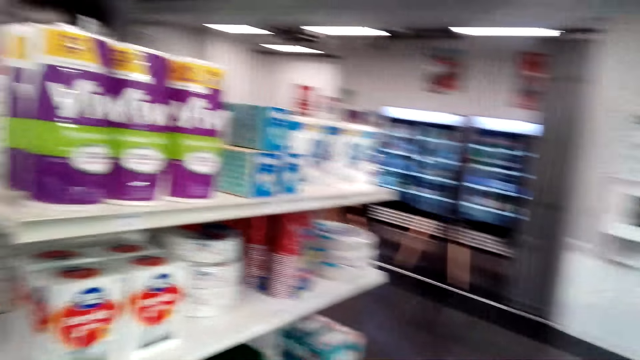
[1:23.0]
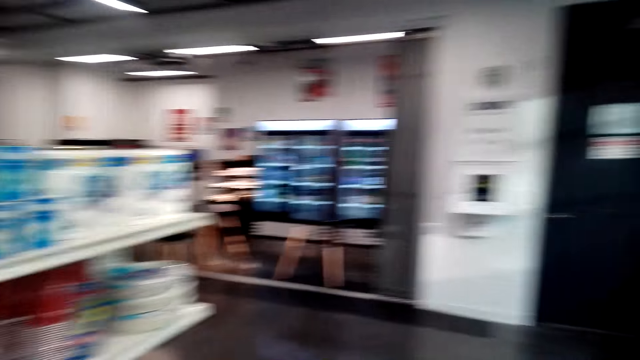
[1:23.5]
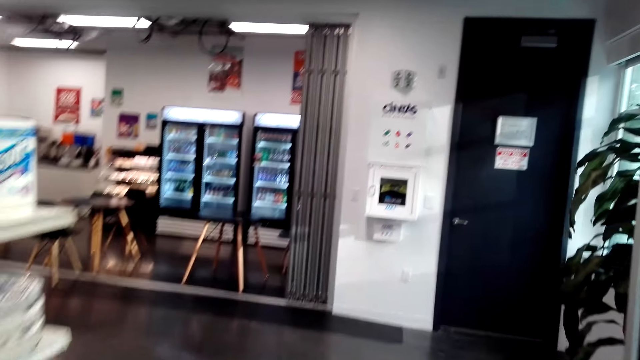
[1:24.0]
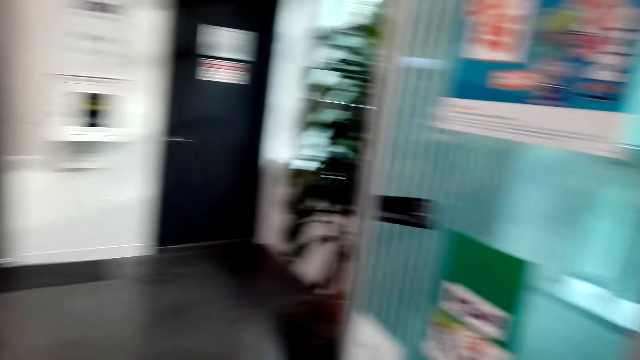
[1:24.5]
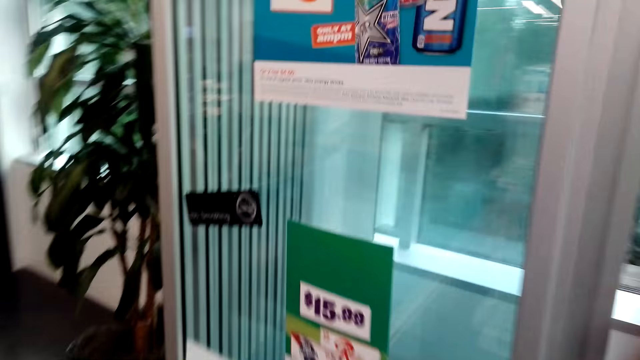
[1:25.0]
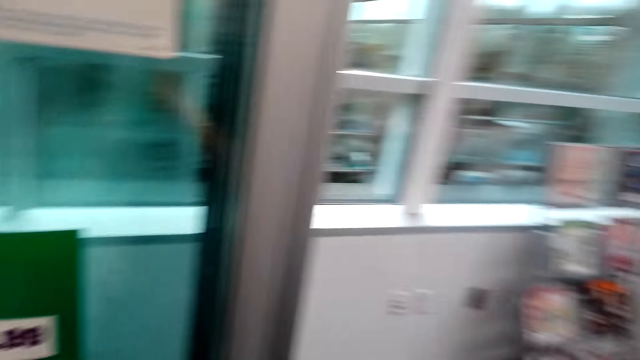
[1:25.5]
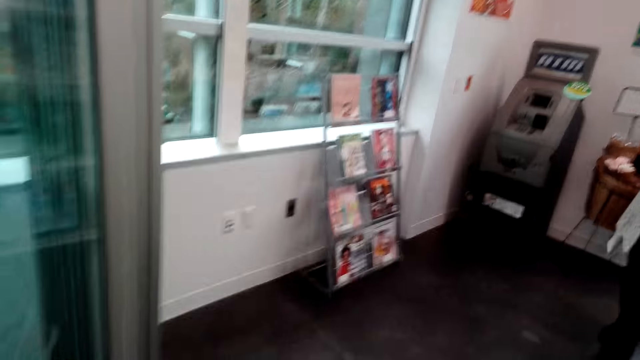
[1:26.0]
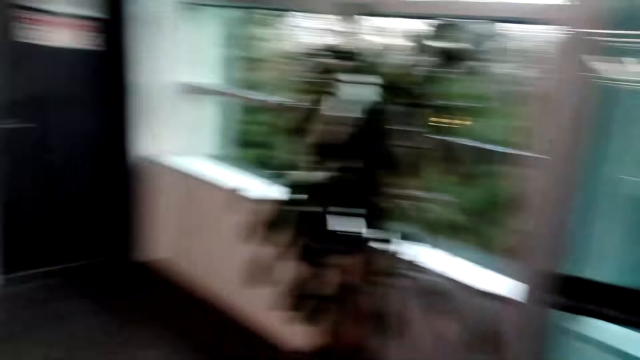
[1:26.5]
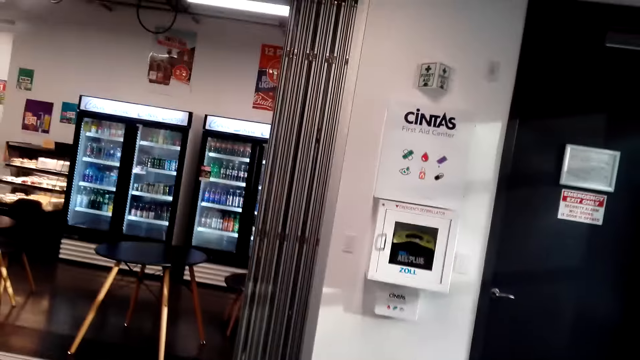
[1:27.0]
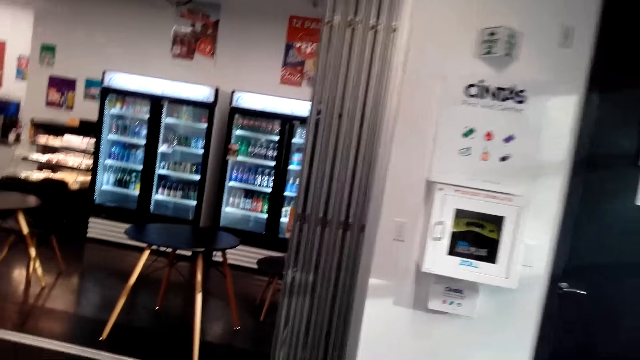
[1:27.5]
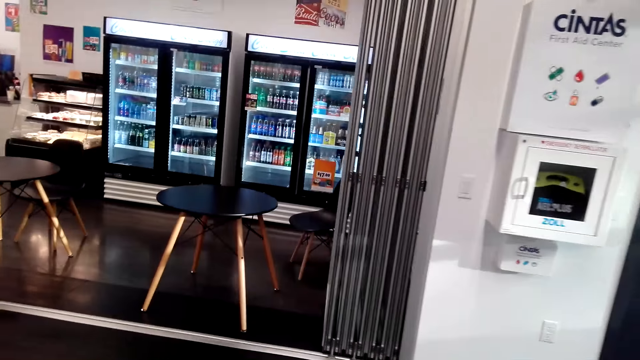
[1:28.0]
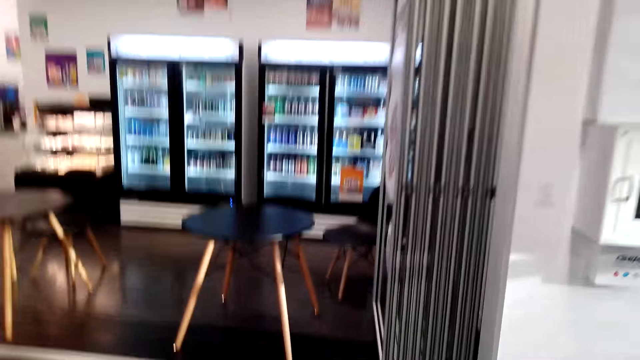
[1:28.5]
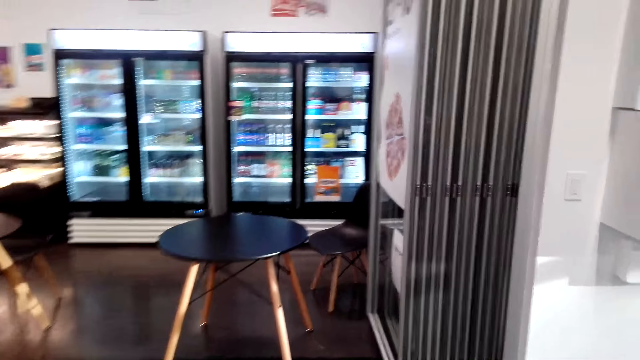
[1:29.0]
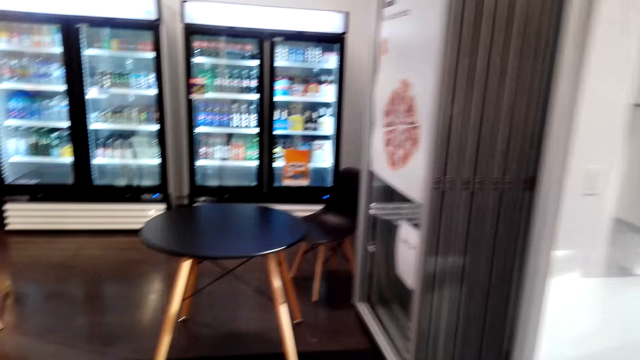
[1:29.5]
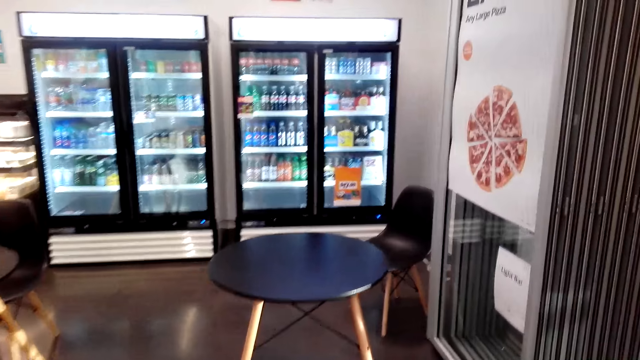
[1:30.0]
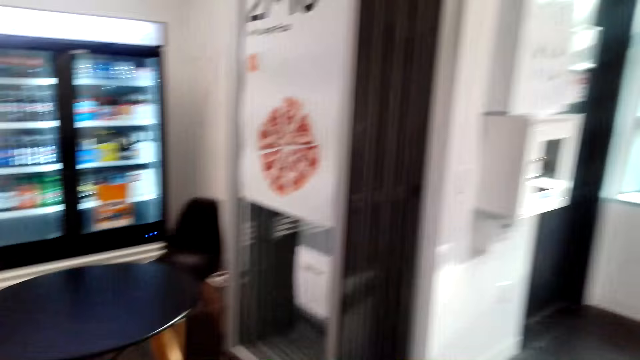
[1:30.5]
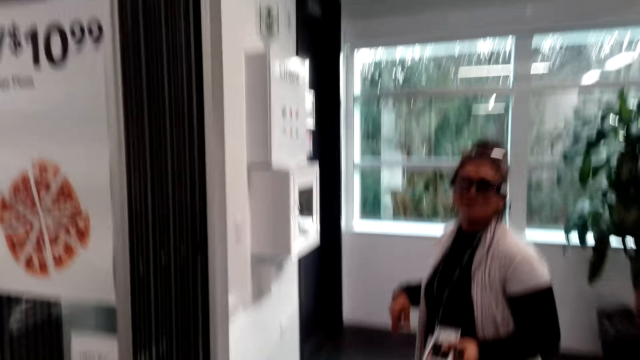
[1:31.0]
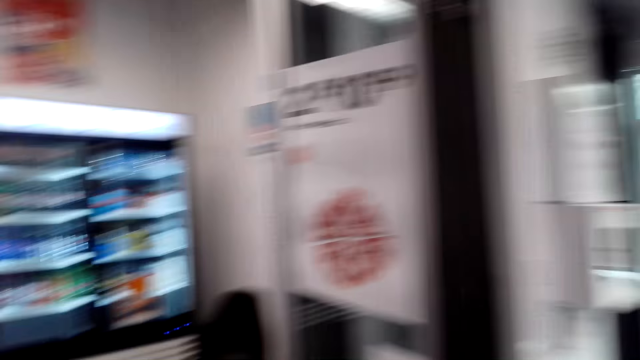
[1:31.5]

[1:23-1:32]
The camera wearer converses with a female.

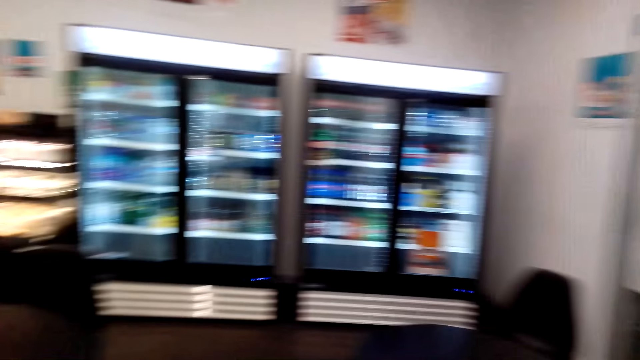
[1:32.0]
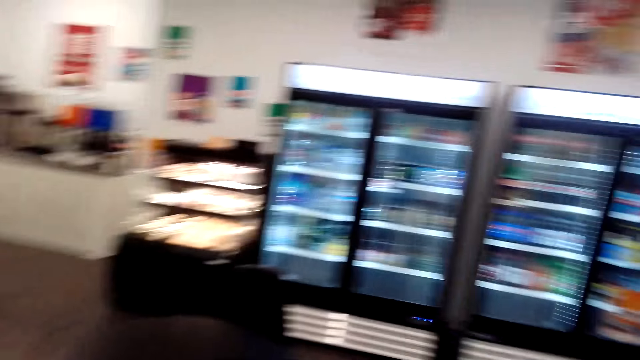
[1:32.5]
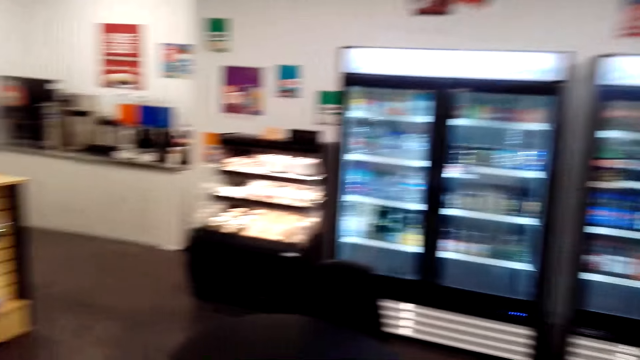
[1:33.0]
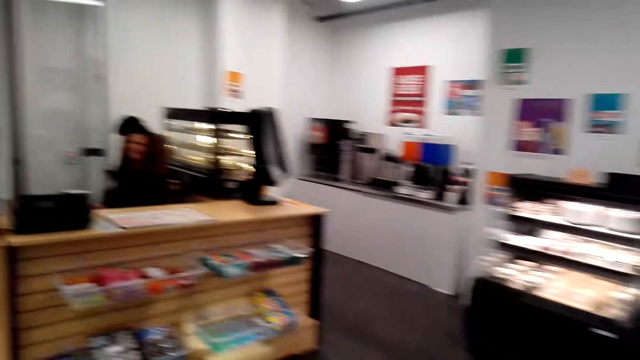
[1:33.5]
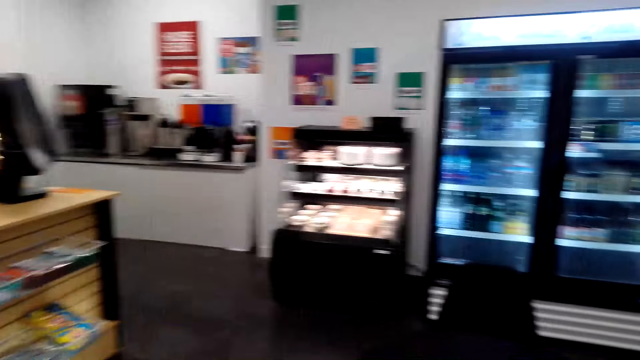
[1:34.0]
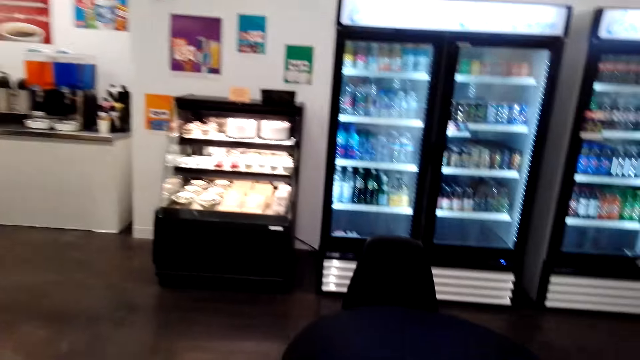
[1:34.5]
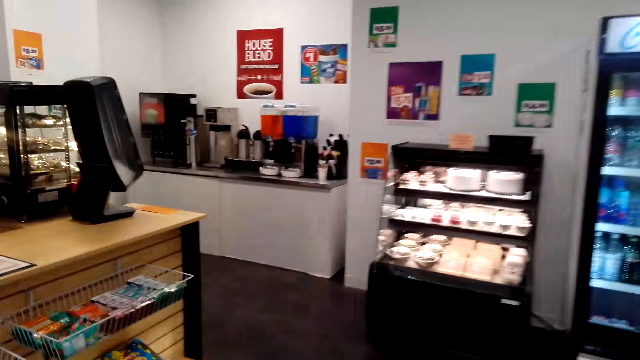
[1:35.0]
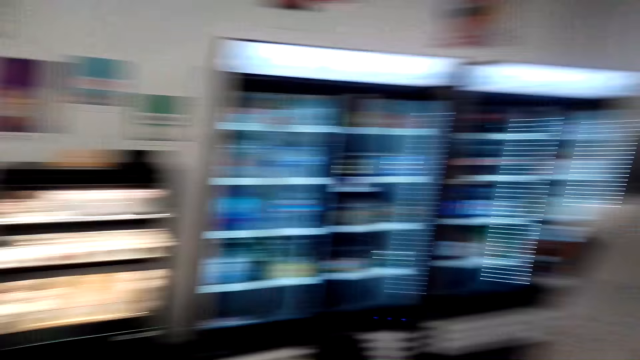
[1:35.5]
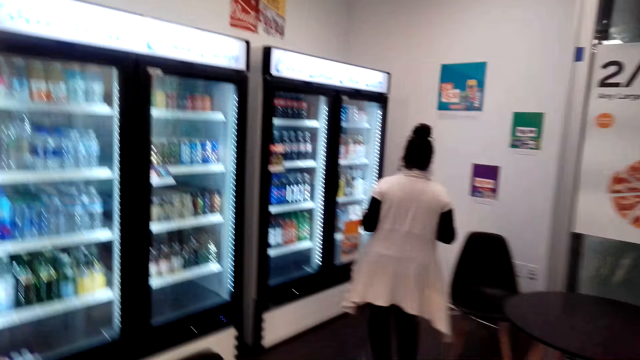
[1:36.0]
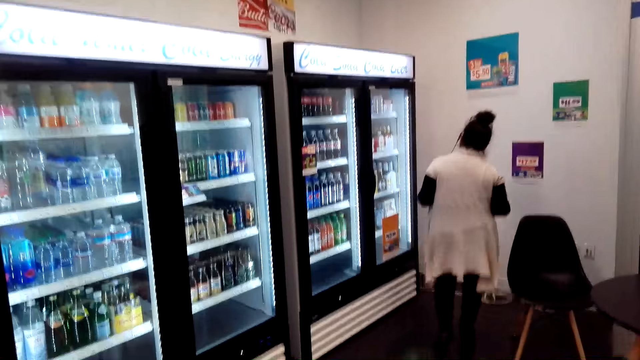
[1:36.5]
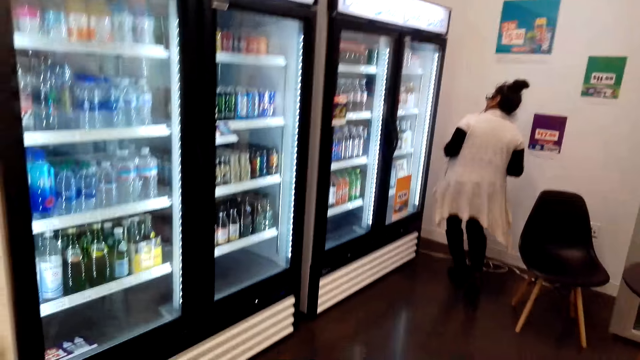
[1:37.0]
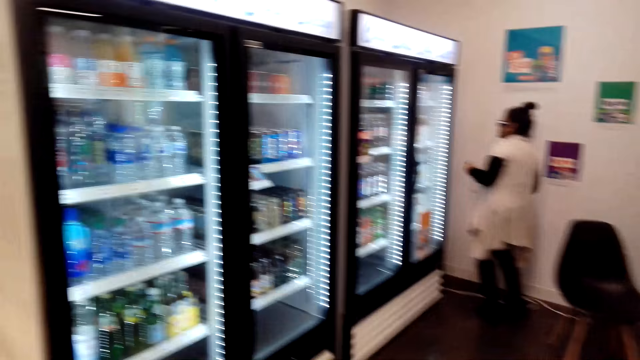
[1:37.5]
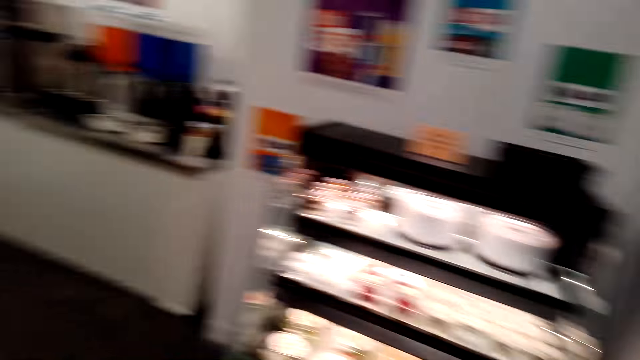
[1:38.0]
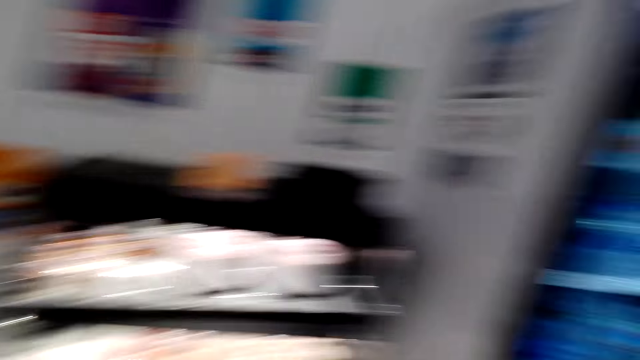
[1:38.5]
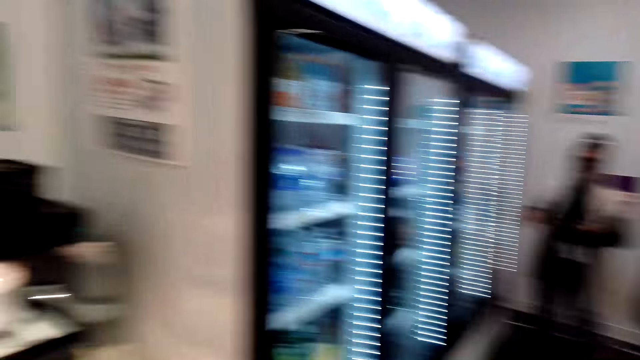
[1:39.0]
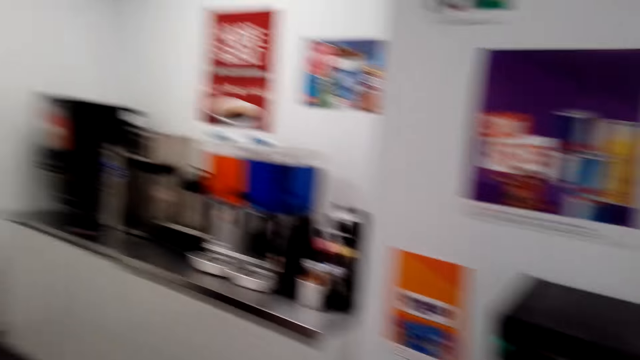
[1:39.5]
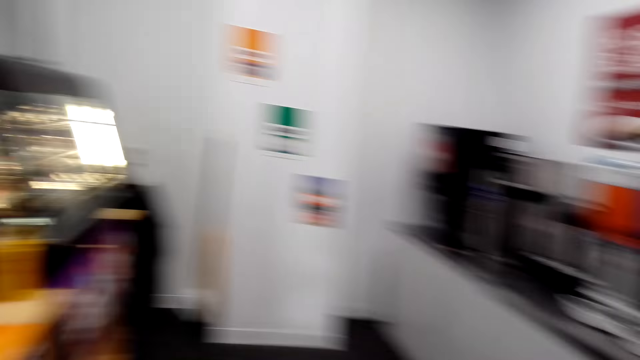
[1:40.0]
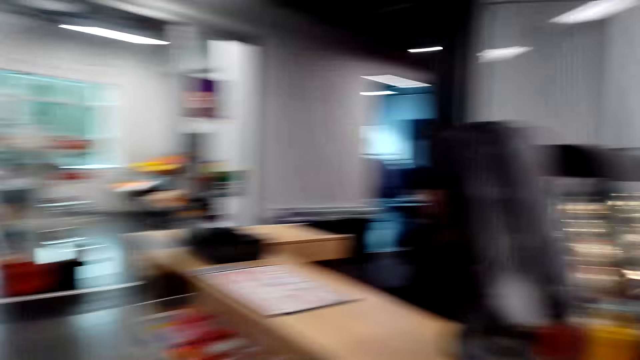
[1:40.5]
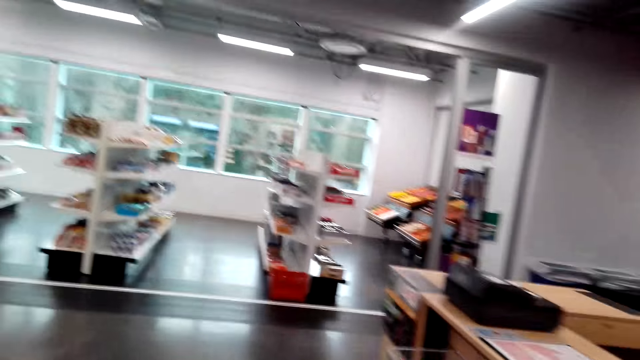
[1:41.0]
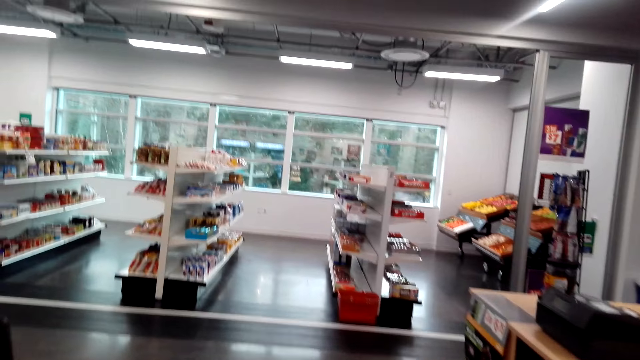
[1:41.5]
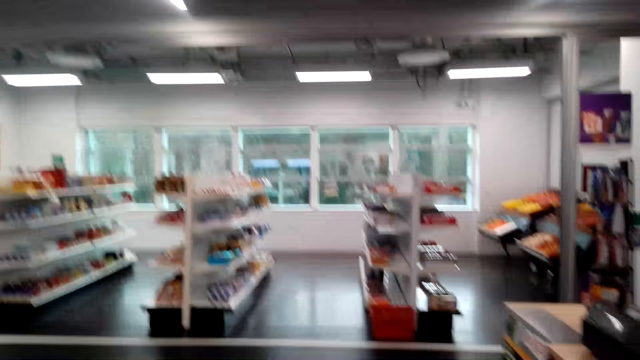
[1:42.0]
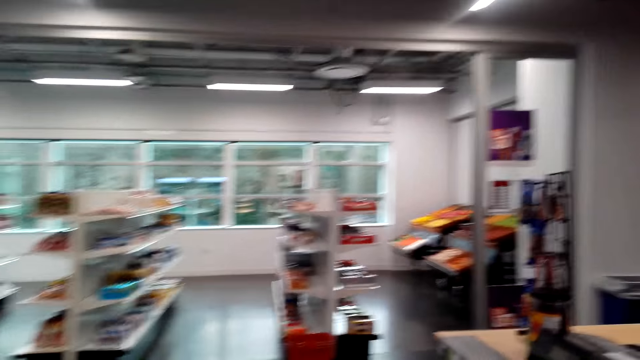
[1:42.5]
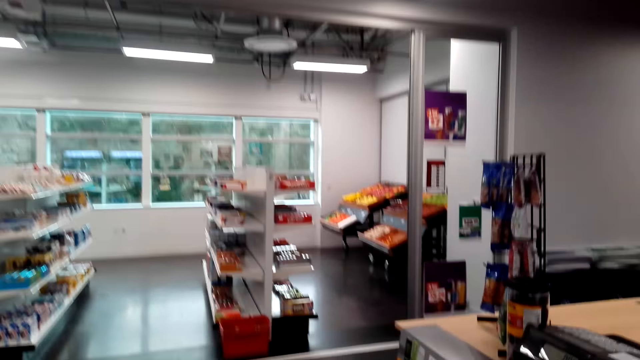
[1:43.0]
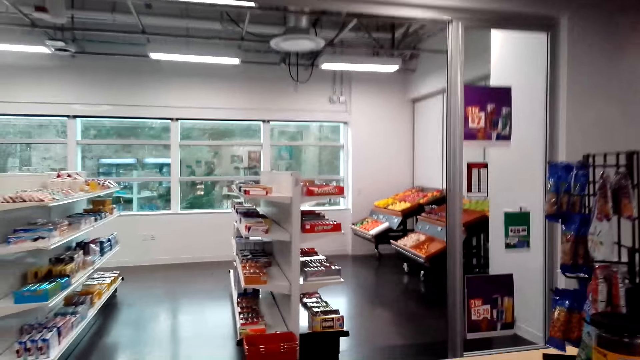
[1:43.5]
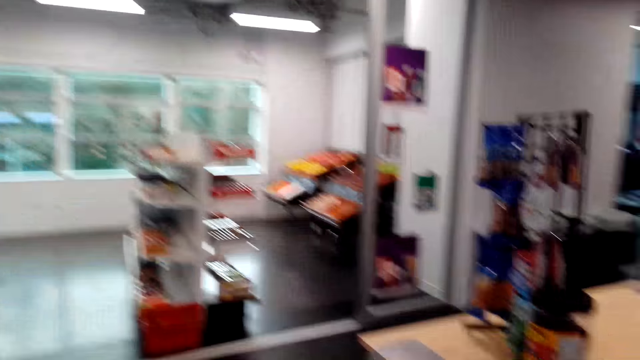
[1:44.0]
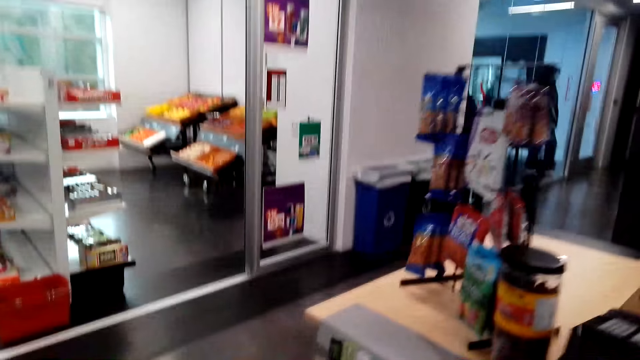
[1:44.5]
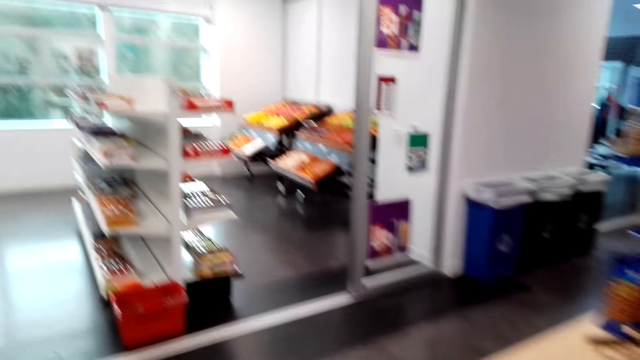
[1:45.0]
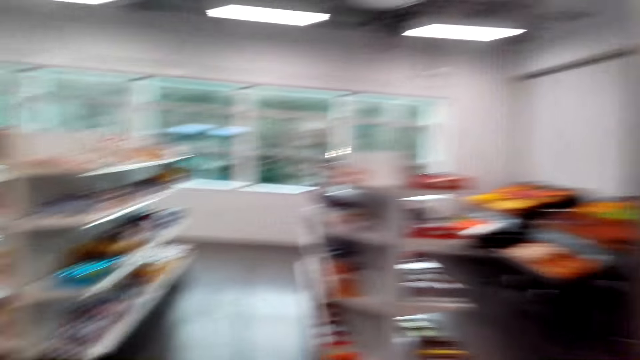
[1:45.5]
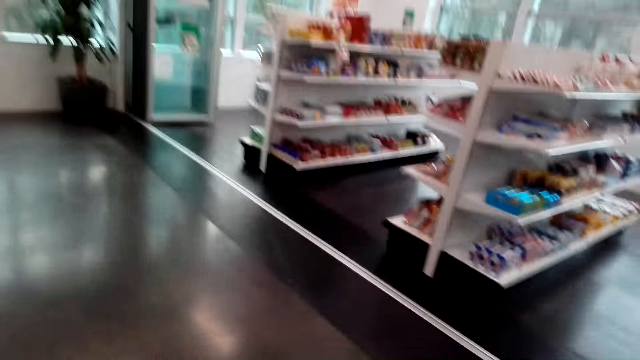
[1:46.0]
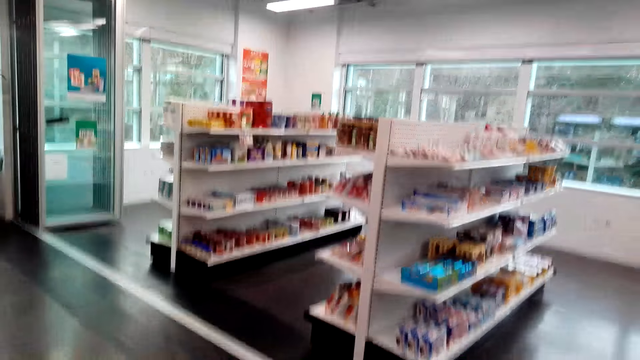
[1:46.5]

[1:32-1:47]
A lady walks around. The camera wearer looks around. The lady walks towards the fridge. The camera wearer looks around the grocery store. They converse with the lady. They walk around the grocery store.
